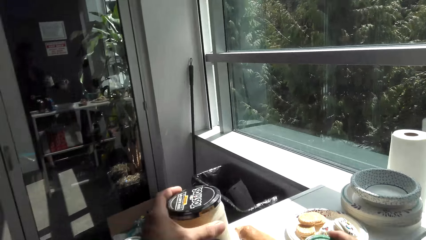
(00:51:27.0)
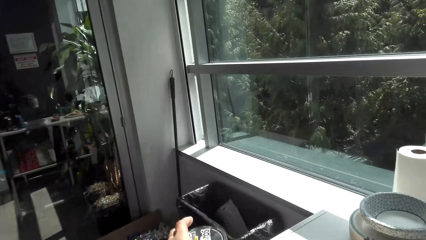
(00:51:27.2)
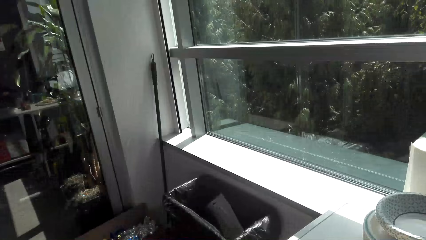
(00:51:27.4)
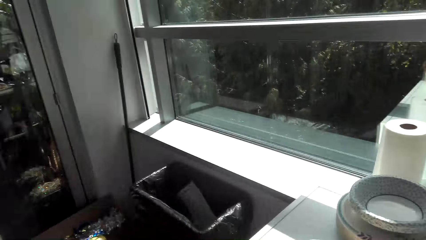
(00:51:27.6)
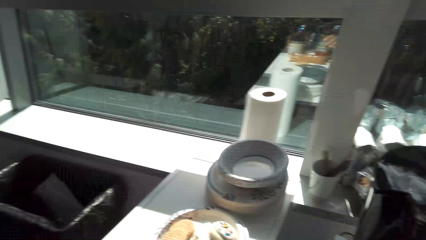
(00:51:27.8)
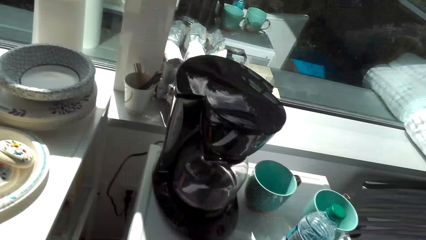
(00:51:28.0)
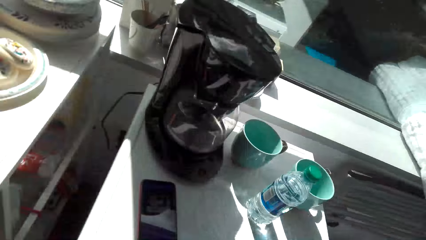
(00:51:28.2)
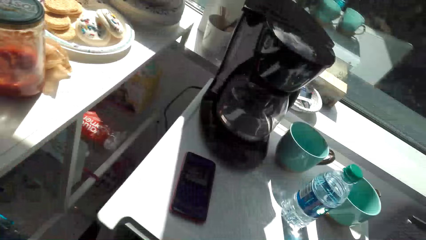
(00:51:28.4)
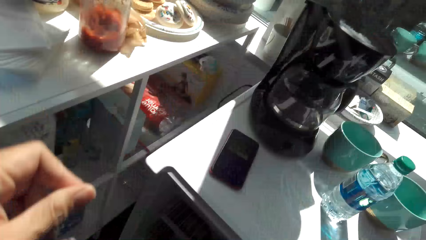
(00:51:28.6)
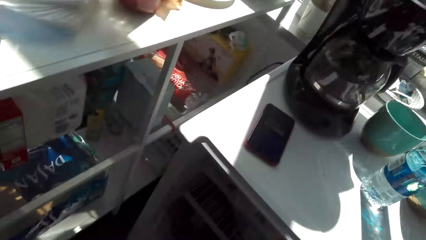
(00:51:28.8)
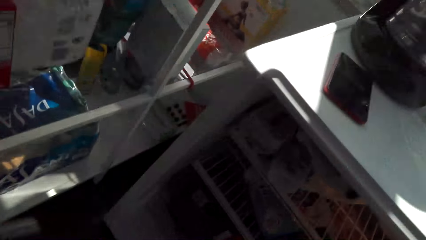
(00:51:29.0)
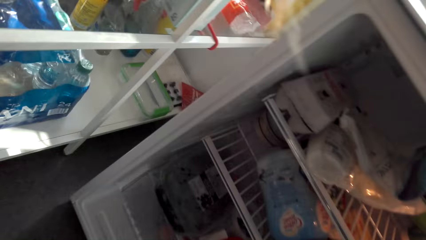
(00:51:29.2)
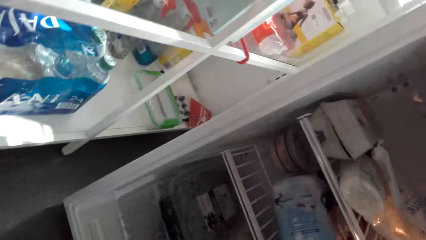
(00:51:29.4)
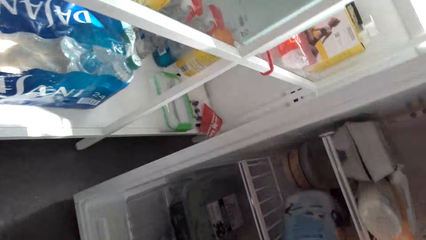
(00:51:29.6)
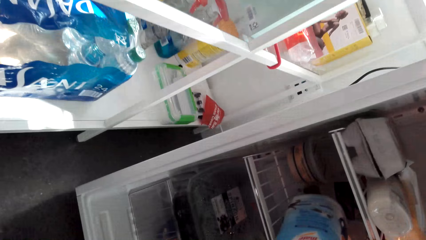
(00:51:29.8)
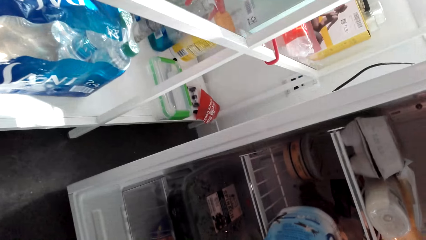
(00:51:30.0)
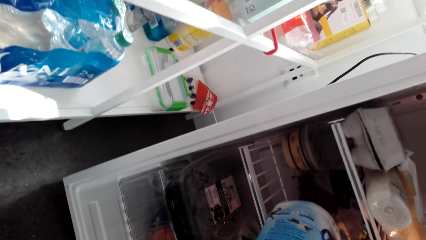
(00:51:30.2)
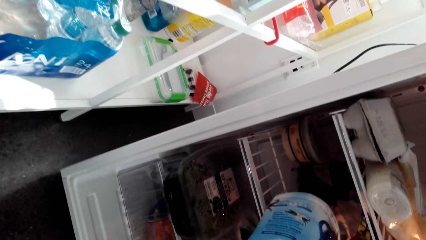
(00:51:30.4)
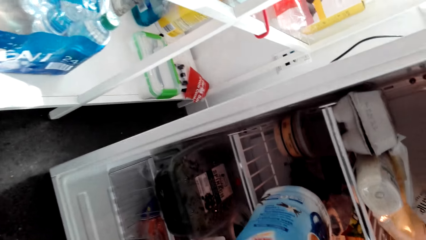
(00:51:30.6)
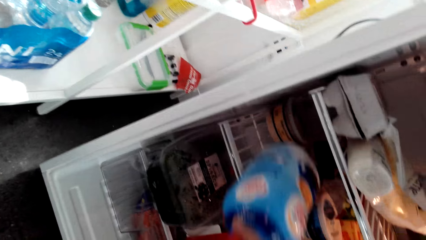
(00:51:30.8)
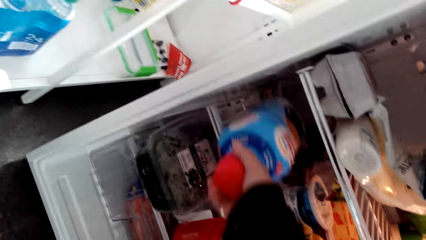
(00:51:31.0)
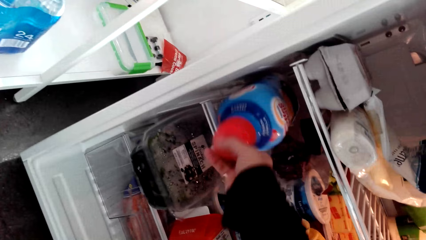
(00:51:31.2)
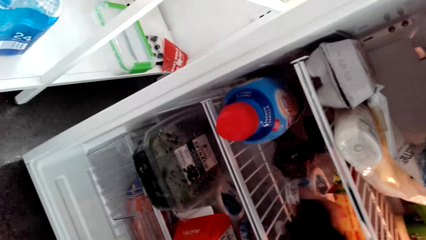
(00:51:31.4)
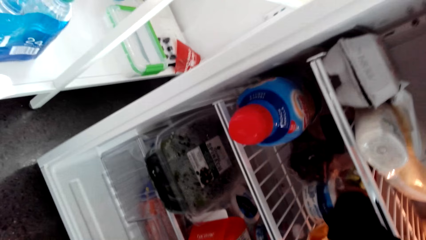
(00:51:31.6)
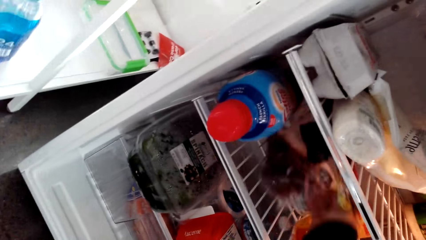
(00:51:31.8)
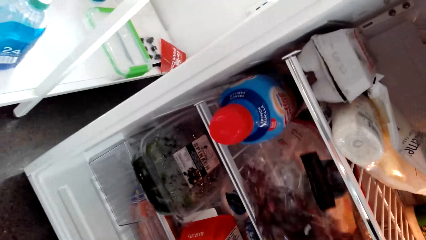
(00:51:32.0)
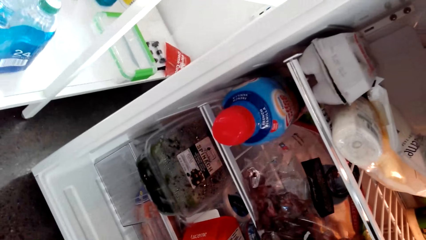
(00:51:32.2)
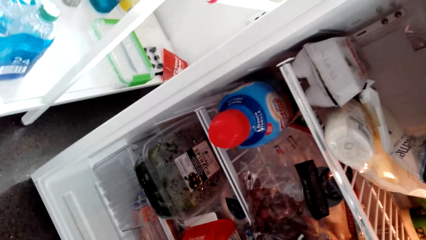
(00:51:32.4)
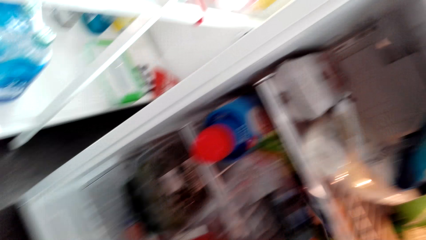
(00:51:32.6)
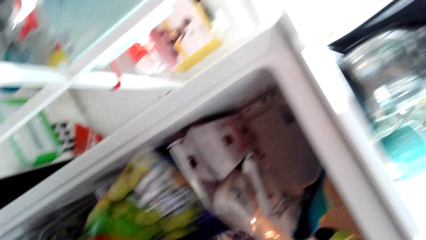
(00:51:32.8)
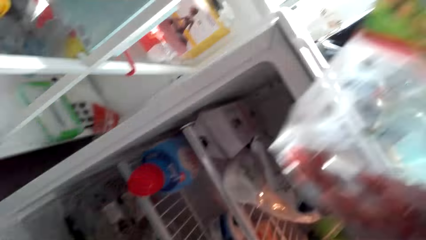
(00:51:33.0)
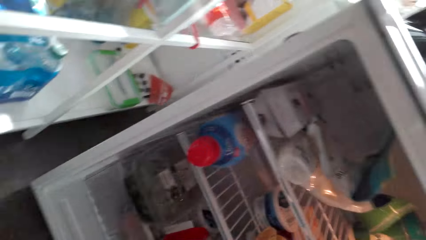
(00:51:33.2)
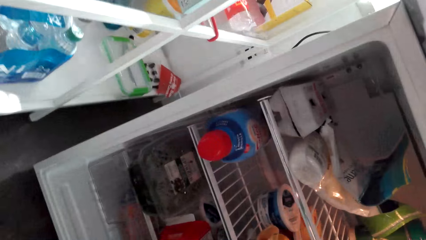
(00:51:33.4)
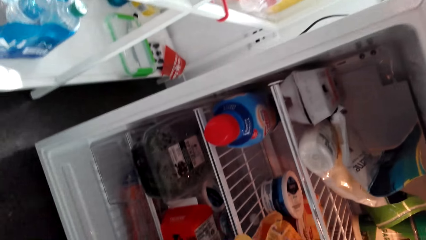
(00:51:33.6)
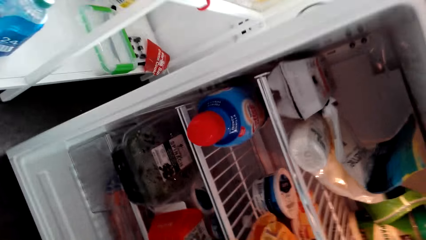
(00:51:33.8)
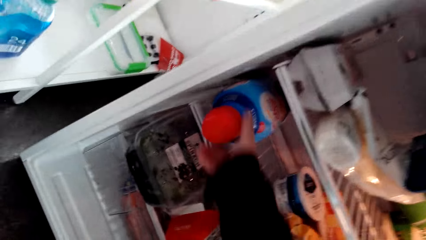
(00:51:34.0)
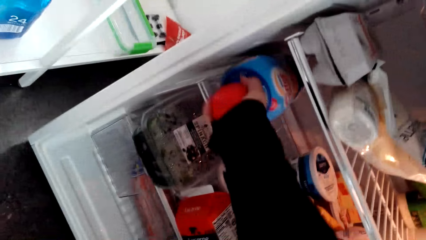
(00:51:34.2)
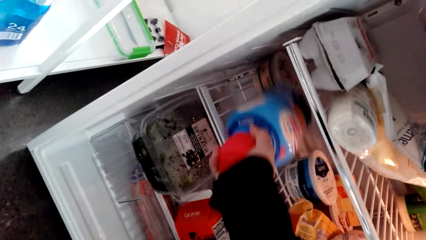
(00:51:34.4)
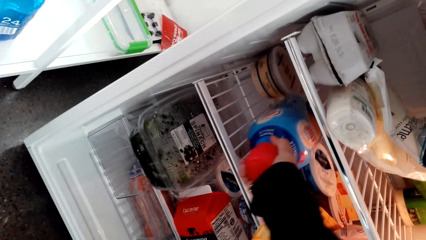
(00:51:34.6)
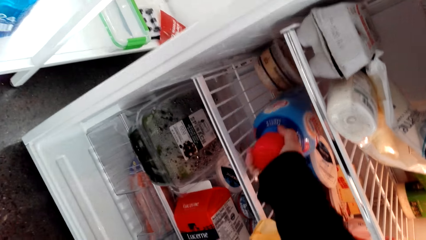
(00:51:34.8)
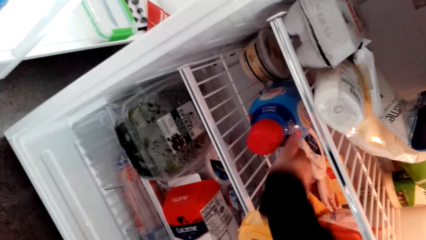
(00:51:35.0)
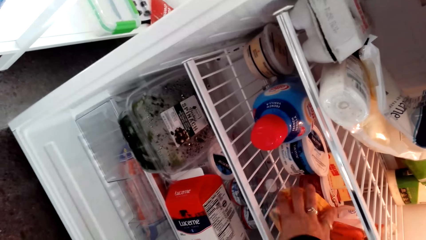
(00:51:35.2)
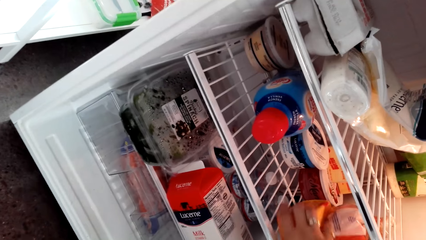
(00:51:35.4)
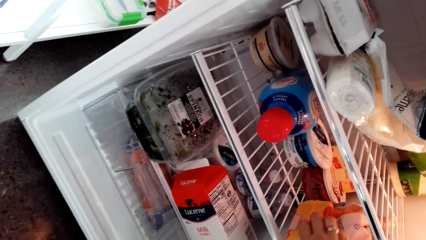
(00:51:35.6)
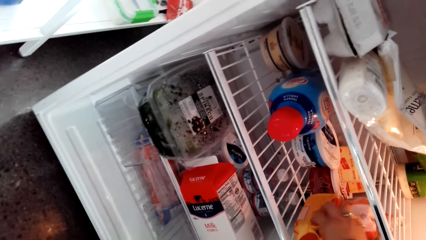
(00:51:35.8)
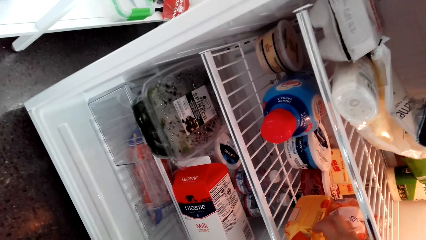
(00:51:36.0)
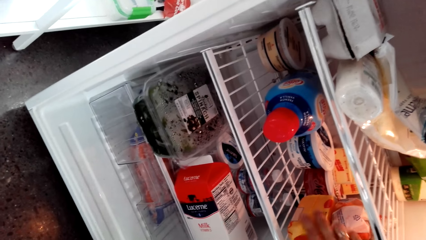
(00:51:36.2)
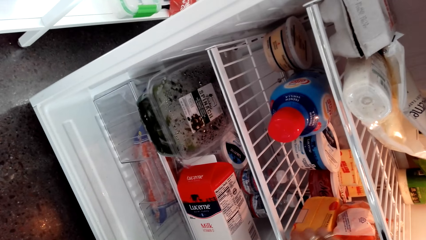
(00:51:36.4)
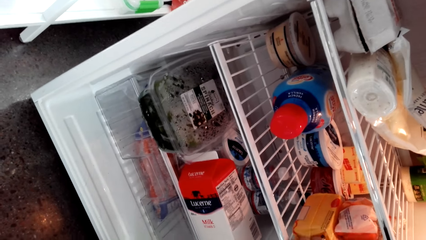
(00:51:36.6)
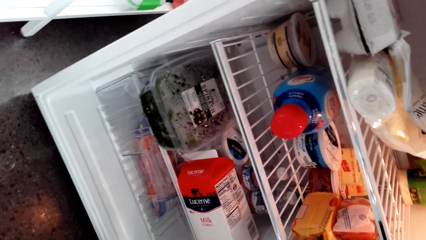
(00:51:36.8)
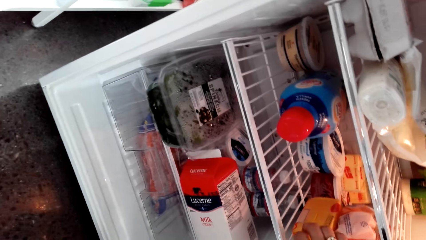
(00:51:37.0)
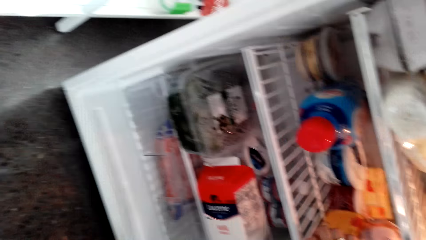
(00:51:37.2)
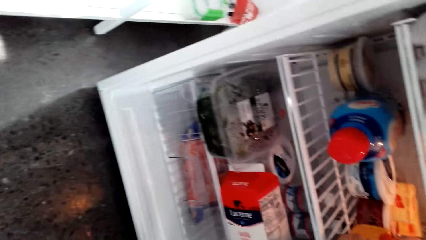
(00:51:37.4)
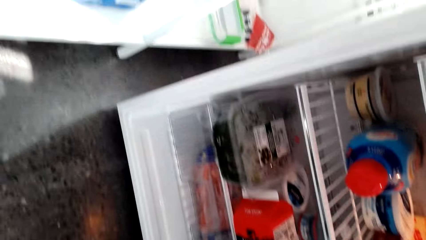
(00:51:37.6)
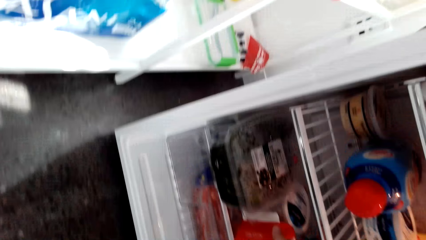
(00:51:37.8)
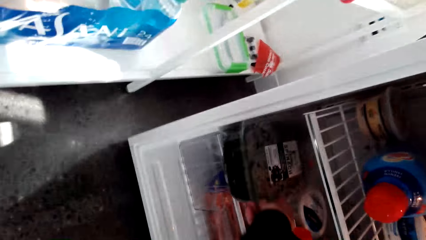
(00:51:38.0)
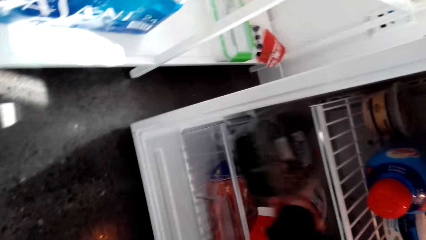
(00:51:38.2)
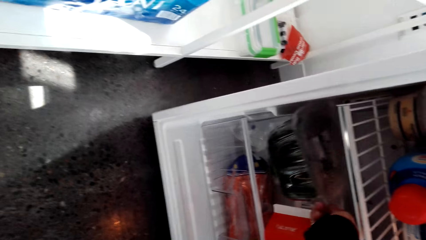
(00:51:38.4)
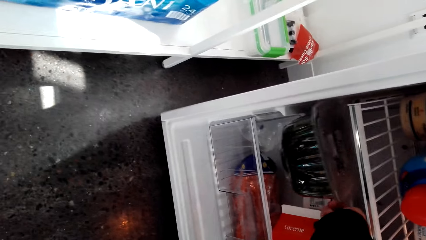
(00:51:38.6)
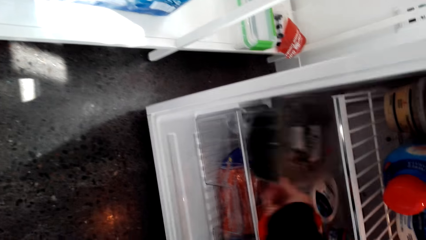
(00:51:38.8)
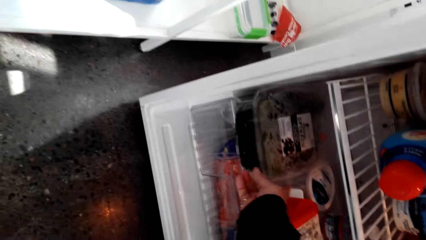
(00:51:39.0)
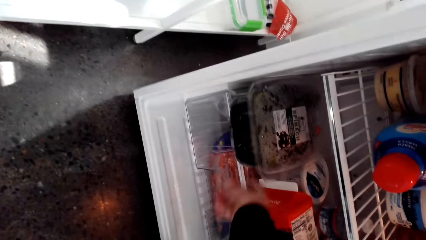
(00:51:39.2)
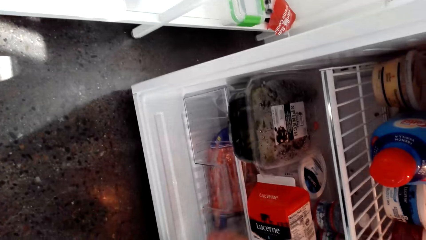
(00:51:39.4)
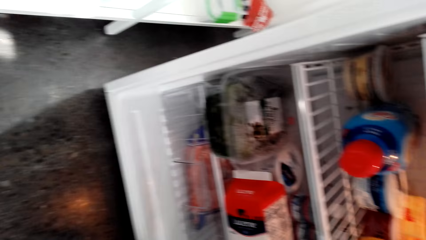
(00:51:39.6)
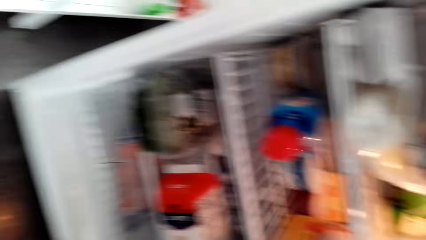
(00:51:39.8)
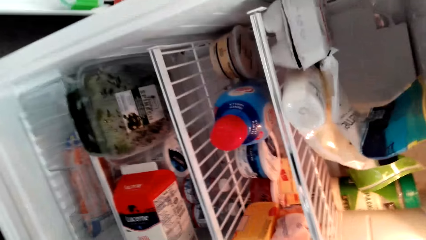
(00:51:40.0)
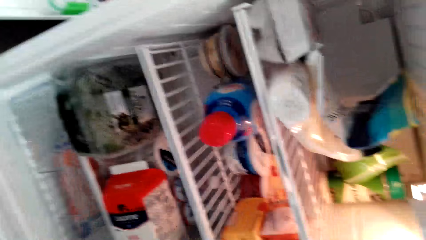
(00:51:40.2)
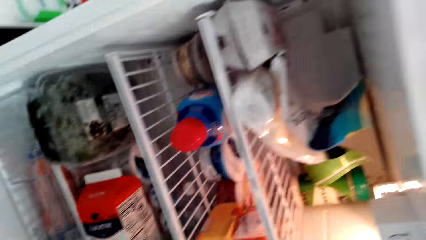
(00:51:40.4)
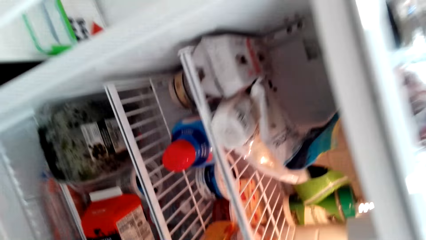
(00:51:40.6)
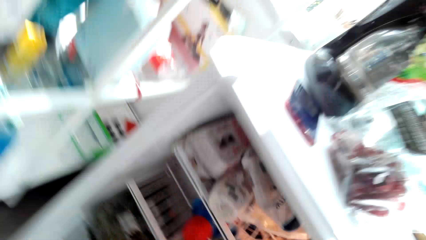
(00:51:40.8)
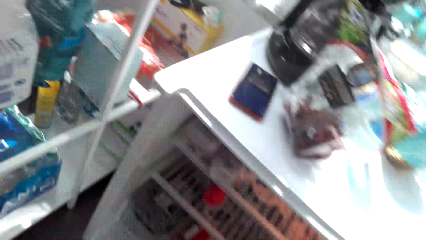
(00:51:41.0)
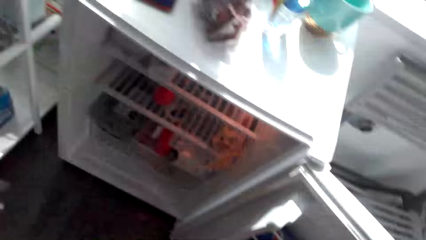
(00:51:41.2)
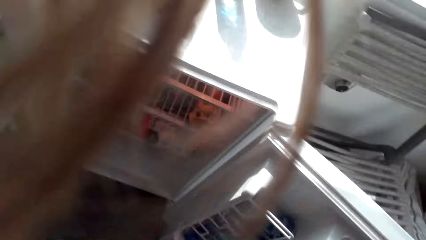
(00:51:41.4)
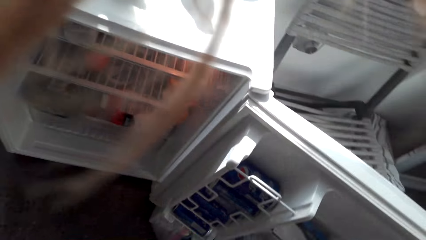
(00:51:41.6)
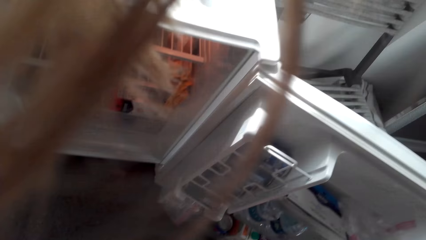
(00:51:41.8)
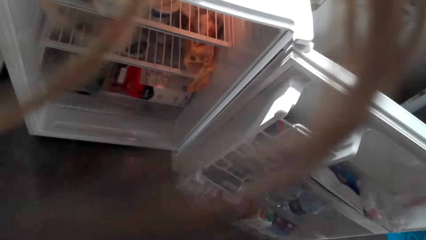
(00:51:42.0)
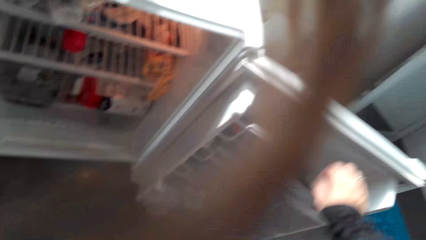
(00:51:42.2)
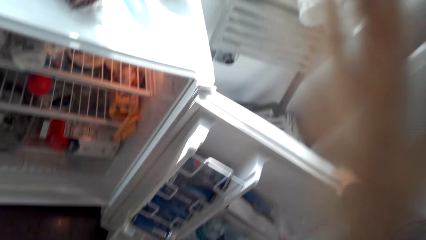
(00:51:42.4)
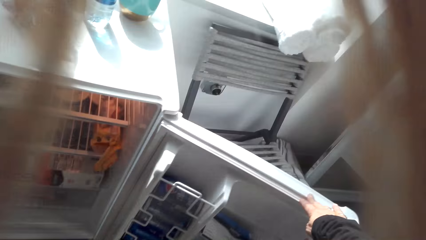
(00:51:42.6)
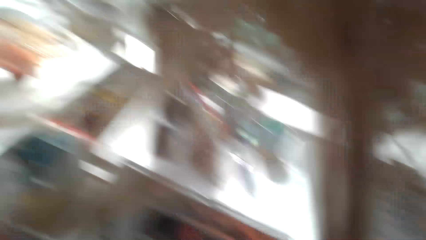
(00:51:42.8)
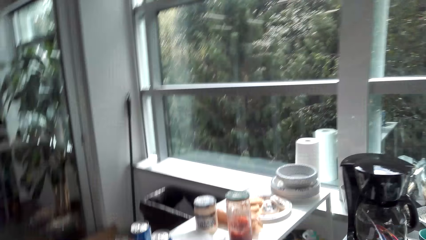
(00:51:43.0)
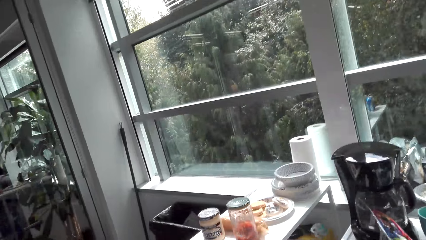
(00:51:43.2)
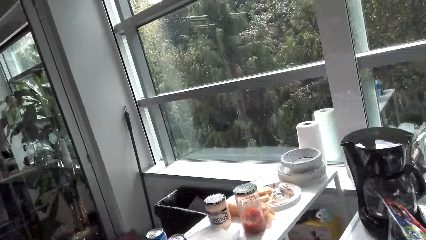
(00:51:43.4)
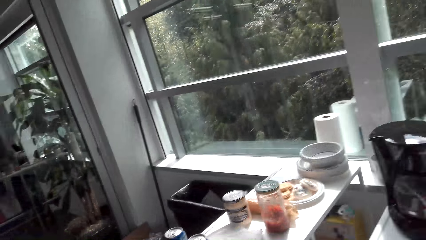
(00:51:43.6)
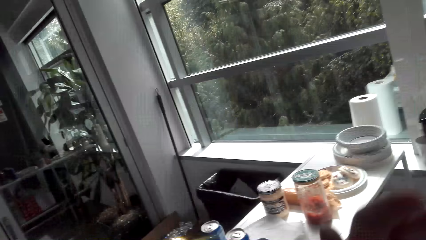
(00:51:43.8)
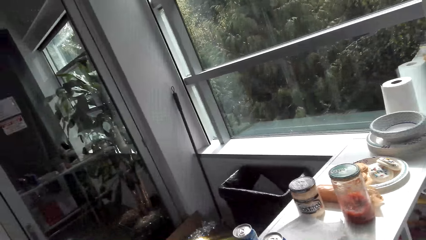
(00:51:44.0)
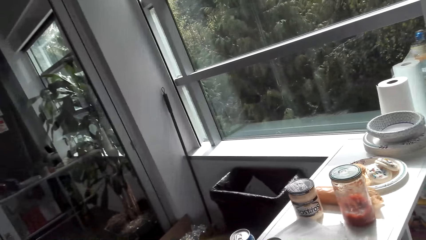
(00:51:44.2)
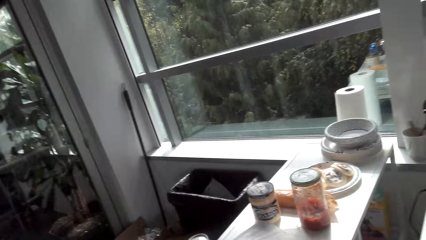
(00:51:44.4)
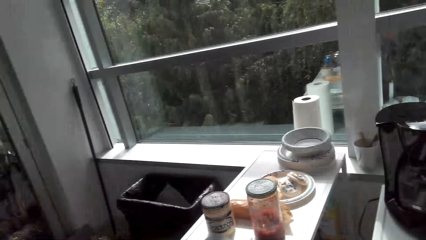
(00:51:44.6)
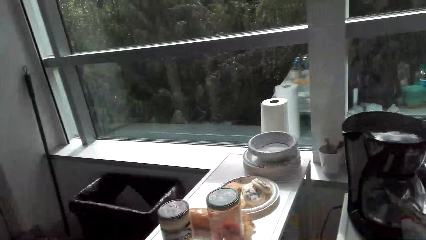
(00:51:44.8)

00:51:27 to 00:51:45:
The camera wearer places the jars on the table. They sort through the refrigerator. They insert the bottle of water into the fridge. They close the fridge door.
